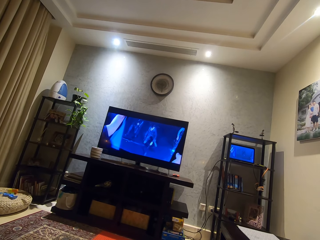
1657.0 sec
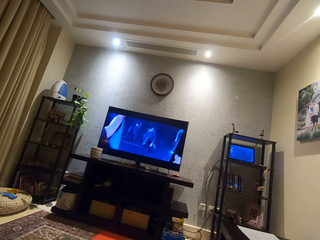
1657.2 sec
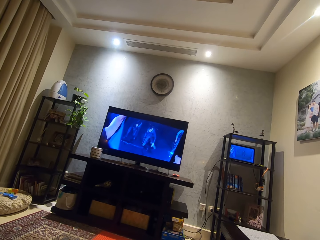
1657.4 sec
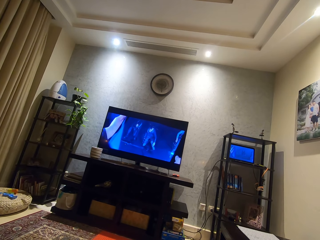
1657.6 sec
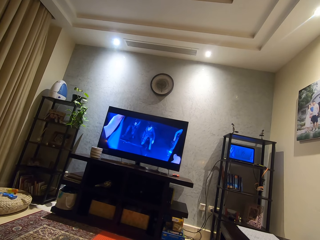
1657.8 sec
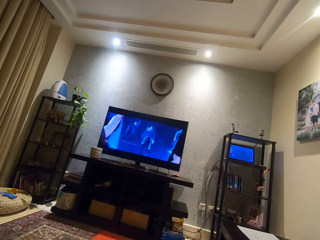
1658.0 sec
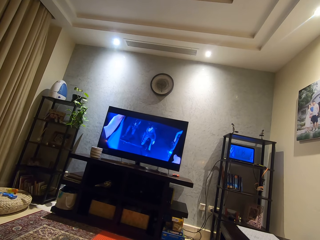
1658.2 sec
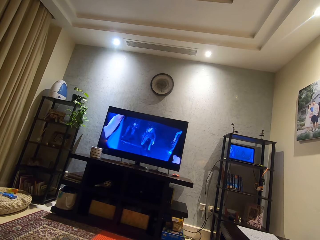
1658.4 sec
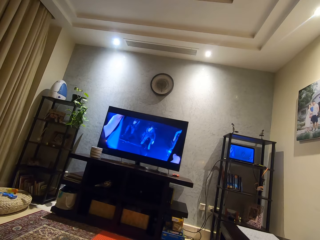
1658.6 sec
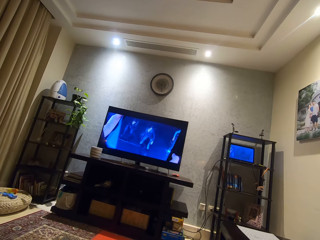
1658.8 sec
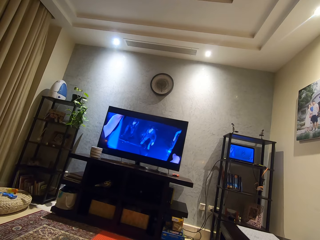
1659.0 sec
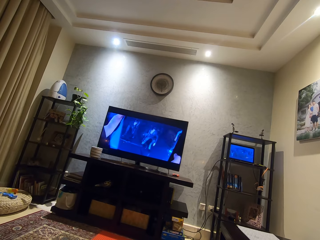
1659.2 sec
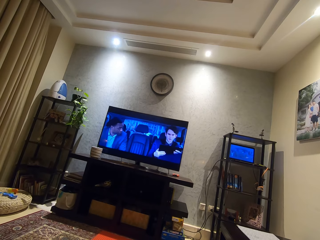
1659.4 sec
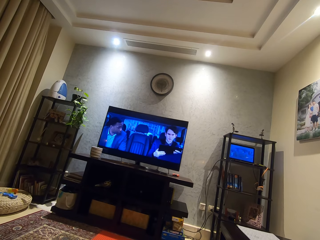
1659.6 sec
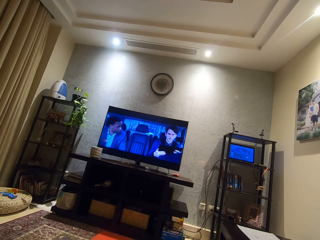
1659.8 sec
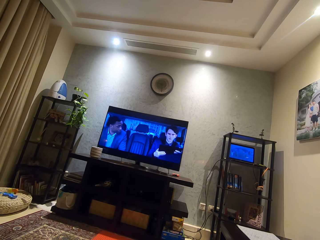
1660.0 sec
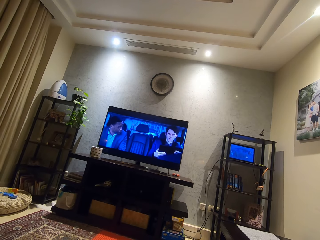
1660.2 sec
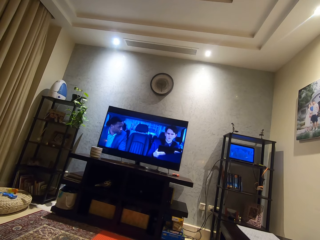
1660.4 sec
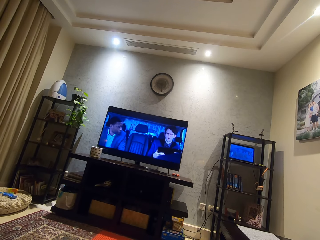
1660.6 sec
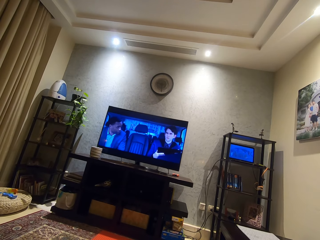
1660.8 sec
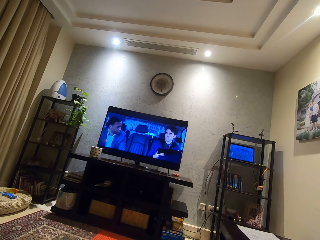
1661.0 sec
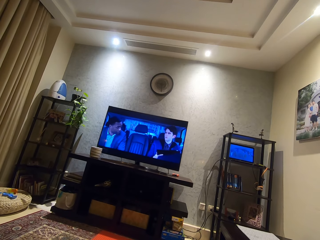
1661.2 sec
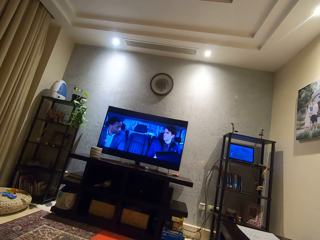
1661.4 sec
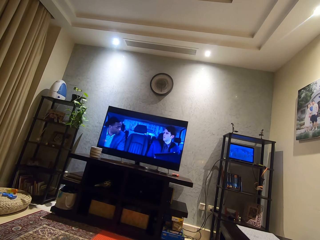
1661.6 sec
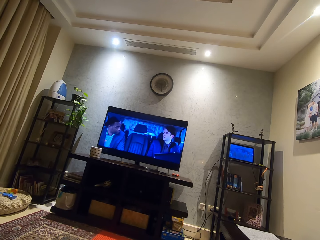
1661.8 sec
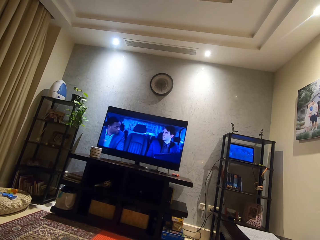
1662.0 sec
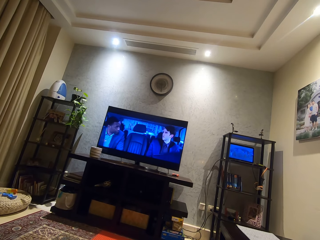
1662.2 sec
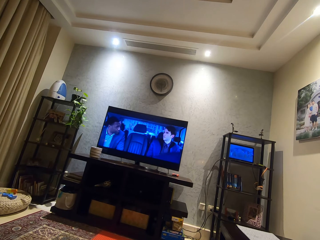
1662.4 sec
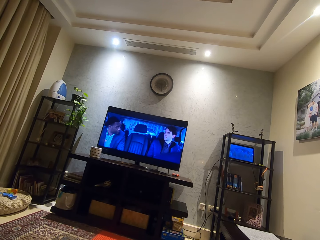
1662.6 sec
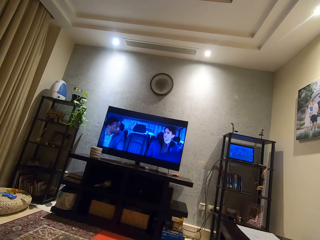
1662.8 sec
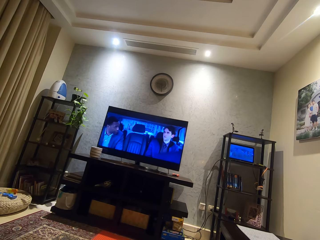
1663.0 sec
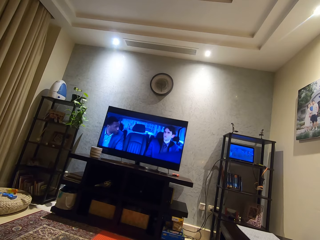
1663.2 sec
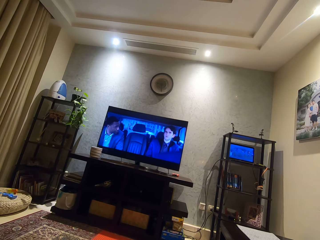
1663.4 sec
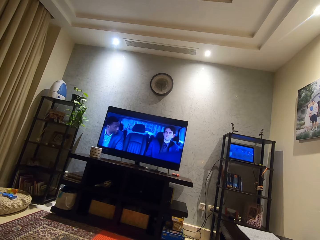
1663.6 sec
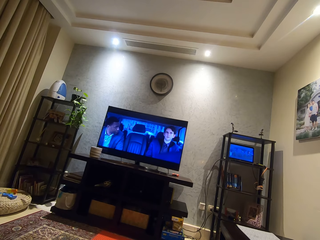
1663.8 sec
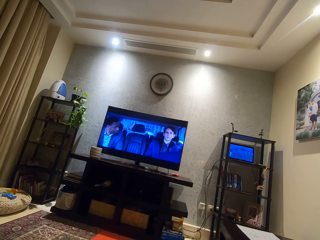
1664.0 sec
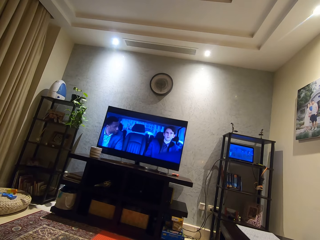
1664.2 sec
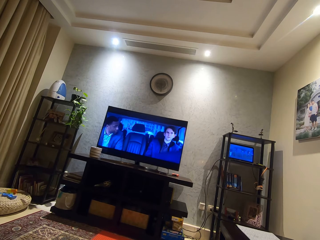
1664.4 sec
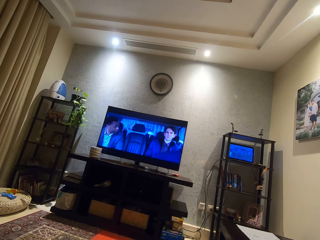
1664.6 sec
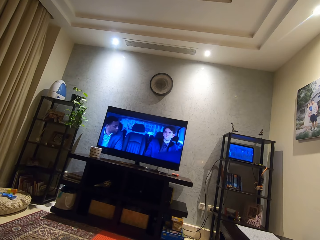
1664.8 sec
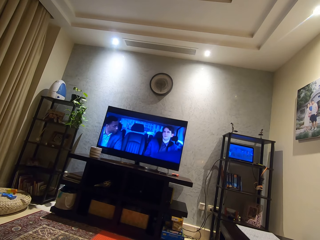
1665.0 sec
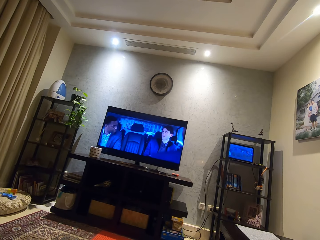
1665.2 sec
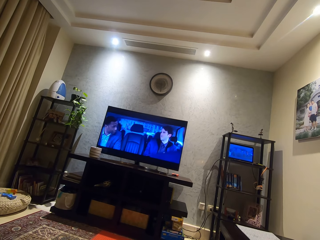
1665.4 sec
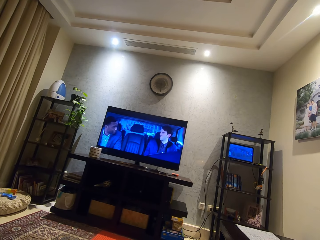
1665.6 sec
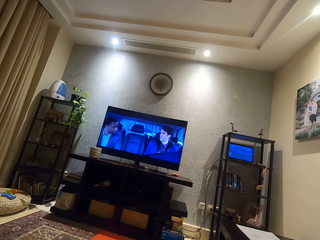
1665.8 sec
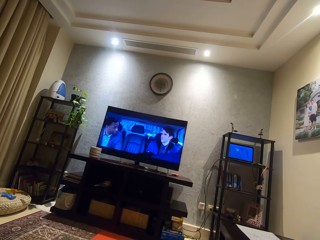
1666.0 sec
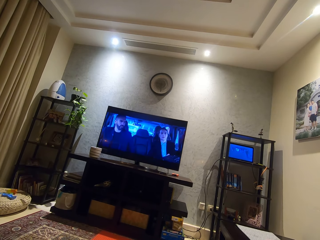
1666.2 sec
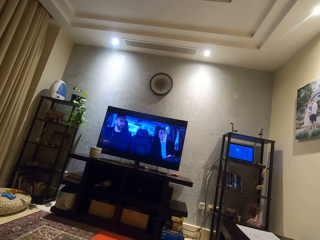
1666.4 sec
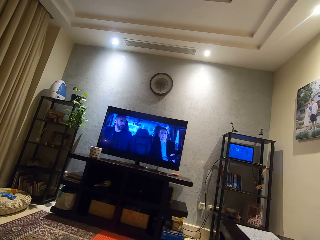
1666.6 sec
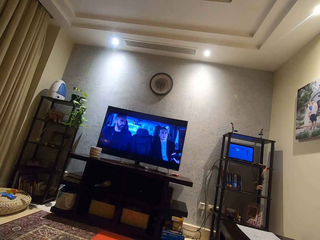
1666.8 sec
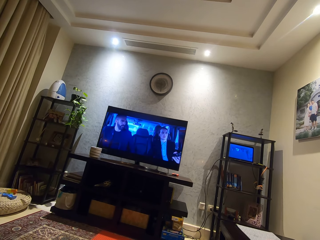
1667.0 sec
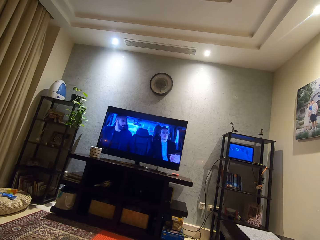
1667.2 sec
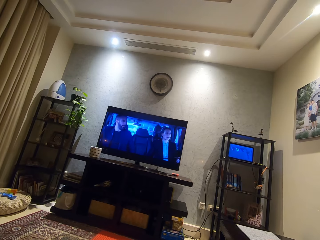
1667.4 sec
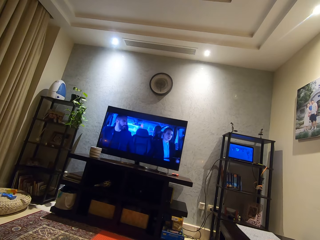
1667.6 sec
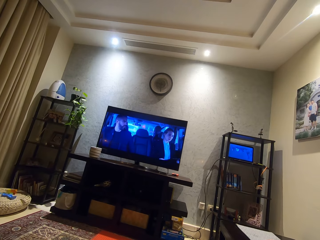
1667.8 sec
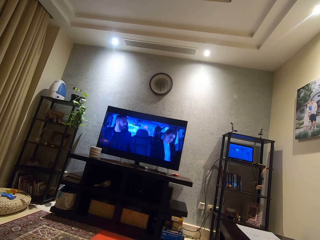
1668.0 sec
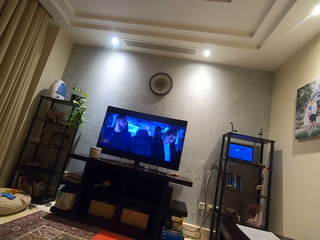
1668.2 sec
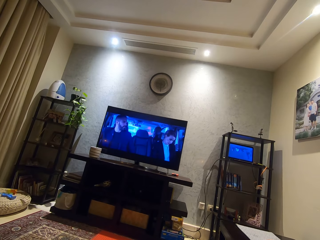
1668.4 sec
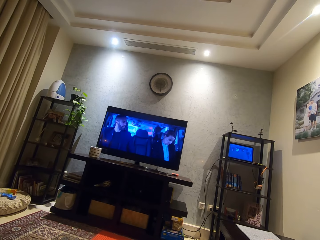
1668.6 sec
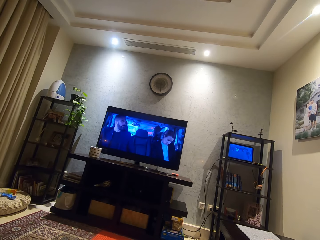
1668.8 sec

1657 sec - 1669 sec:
The camera wearer watches television.

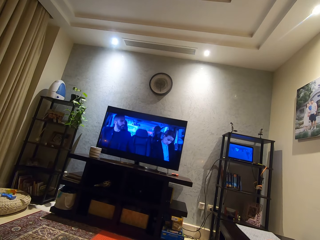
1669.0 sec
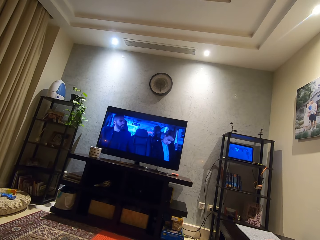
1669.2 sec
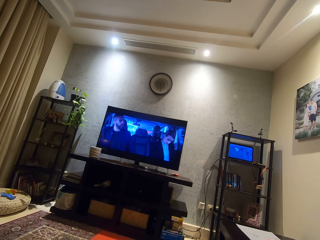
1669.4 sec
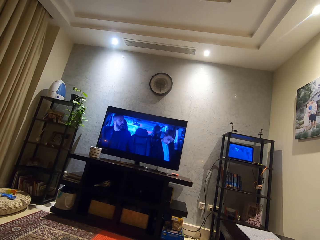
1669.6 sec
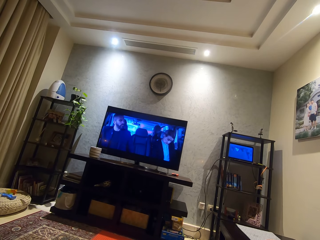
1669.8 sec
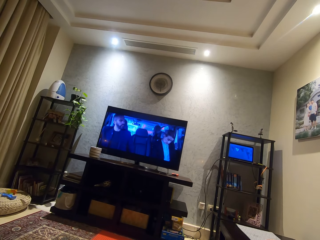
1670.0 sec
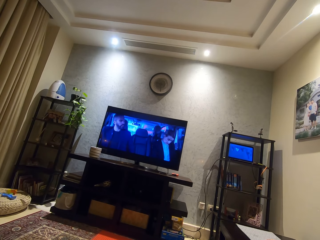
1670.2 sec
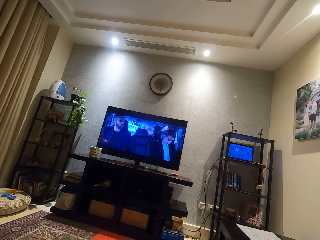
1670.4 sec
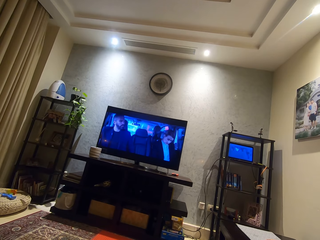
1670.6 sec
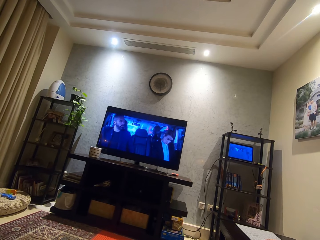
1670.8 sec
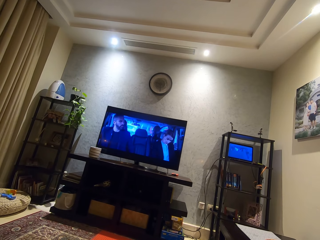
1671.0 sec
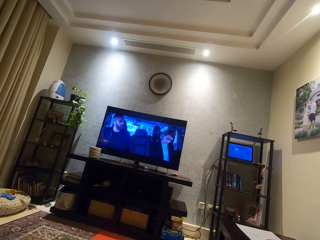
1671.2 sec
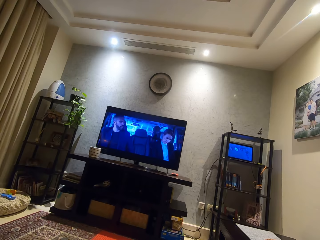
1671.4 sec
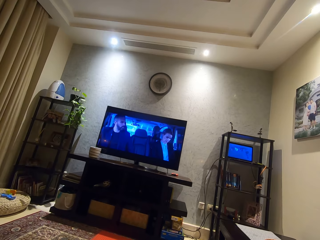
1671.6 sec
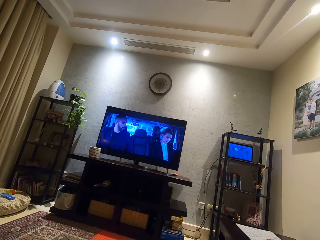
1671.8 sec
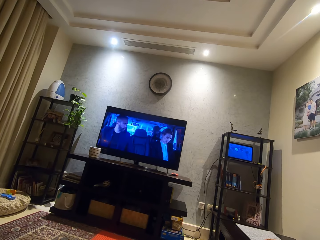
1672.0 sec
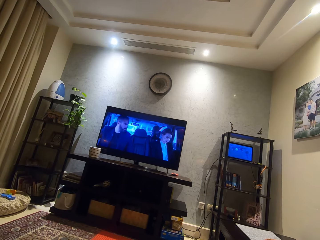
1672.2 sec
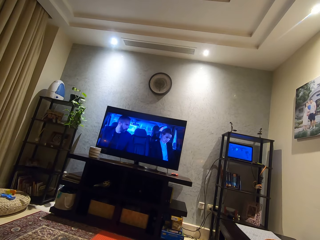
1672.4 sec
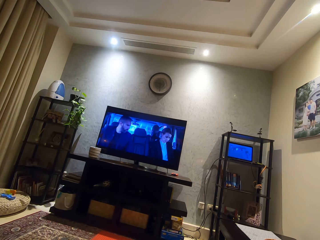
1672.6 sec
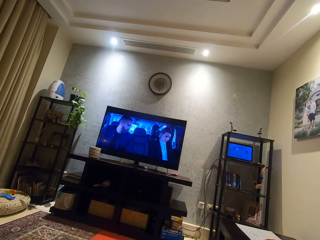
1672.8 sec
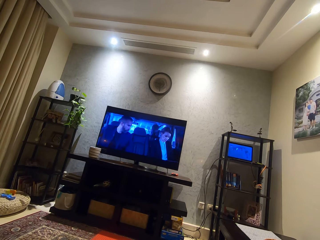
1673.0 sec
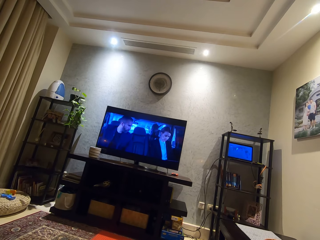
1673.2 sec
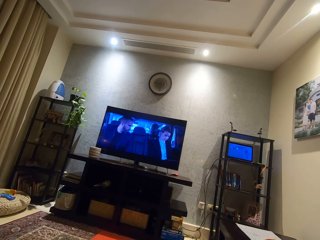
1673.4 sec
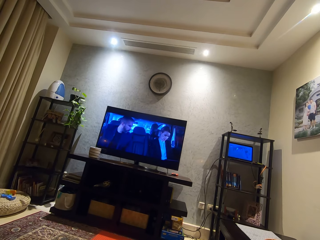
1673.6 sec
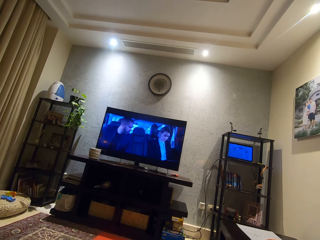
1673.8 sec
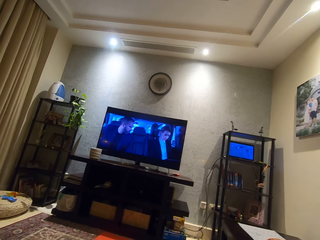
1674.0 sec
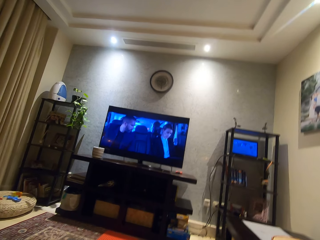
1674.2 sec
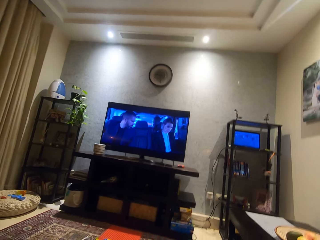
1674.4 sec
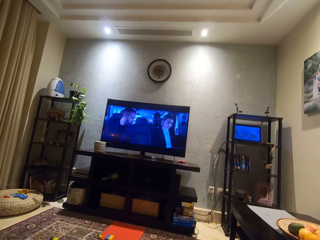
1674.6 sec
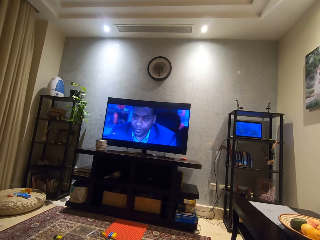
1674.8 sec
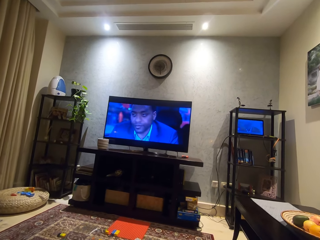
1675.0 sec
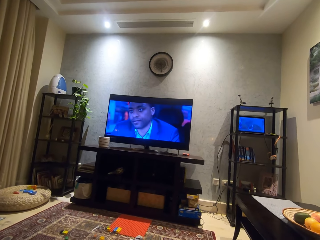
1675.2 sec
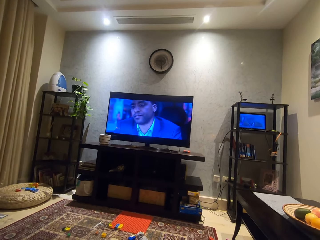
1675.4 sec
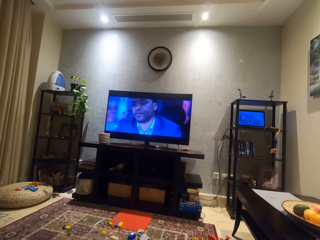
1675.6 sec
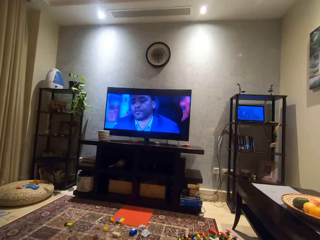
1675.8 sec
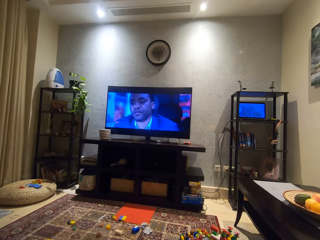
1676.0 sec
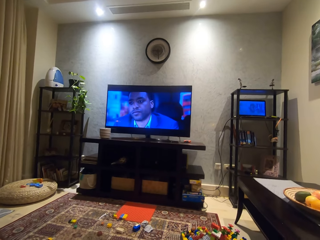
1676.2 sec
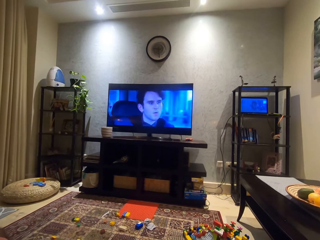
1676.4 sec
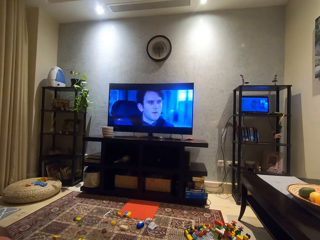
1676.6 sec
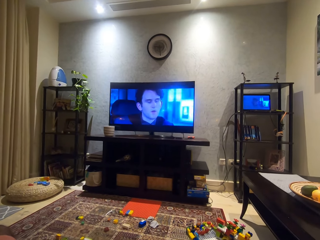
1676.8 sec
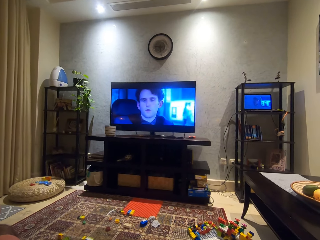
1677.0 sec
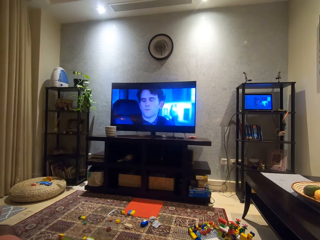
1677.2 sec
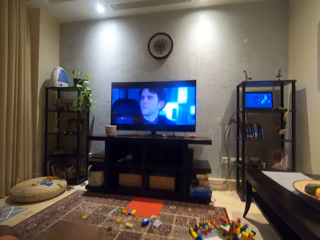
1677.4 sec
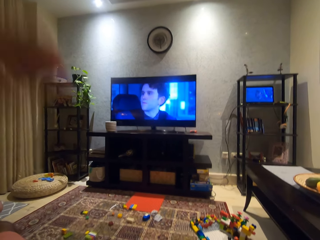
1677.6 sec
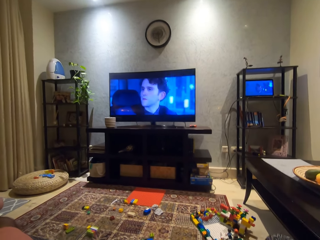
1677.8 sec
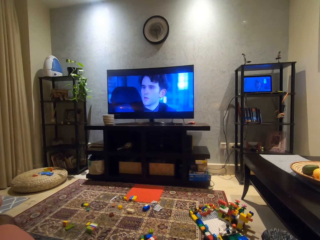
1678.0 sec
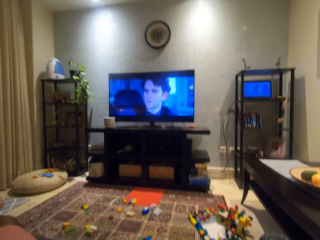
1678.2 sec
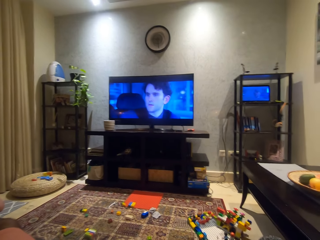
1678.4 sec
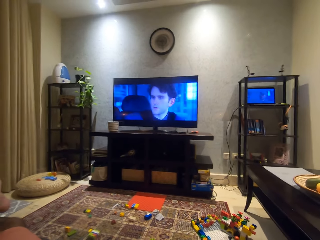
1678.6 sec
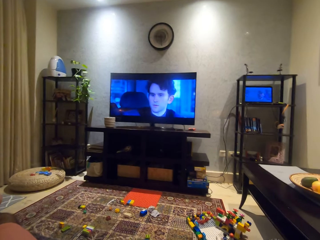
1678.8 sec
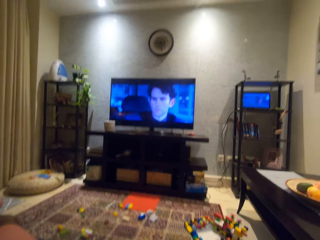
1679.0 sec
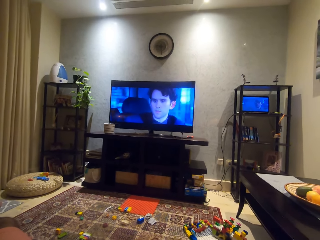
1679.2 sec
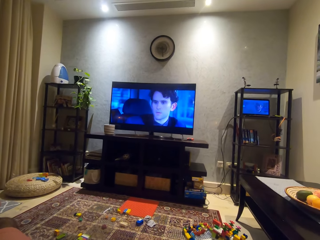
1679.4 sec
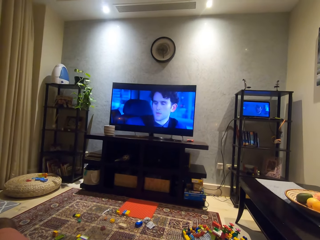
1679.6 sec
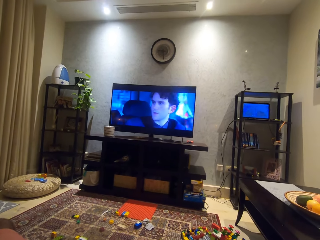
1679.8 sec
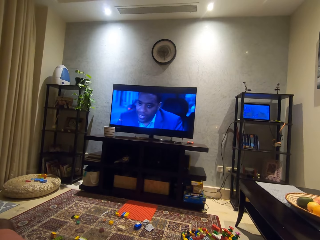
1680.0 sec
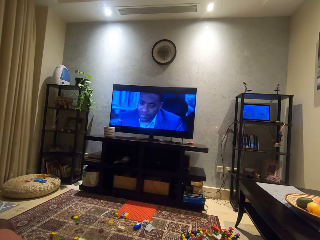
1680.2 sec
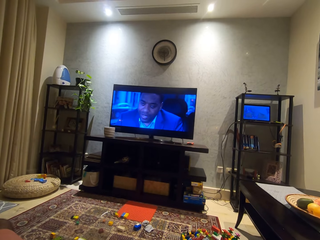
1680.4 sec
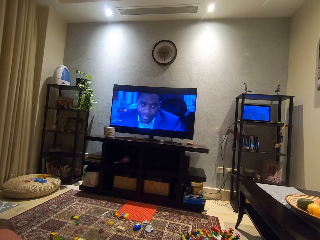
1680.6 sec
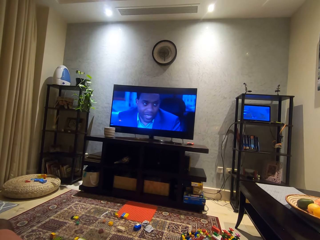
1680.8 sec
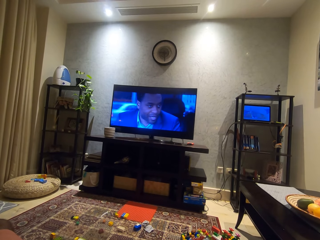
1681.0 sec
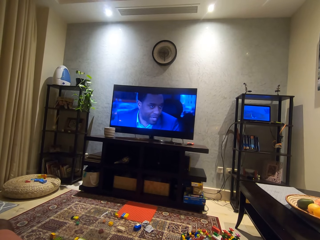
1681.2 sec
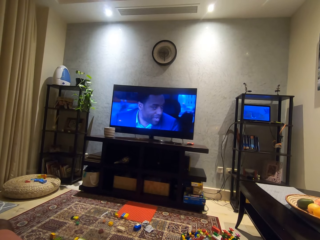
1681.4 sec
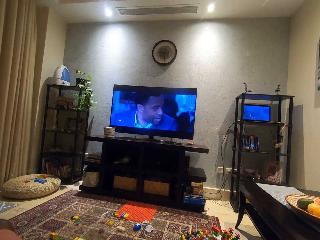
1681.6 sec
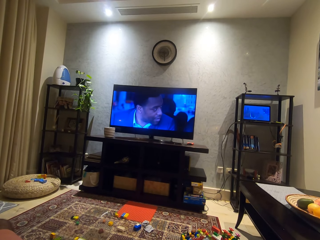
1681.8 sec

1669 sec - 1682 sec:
The camera wearer adjusts his camera. He looks around a room. He watches the TV. He raises his left hand. He looks around the room.
